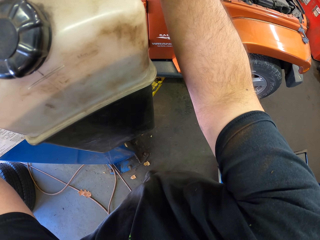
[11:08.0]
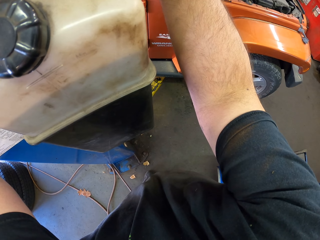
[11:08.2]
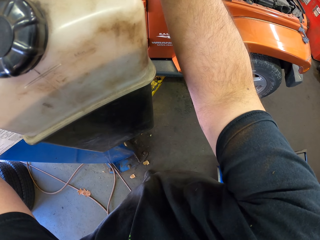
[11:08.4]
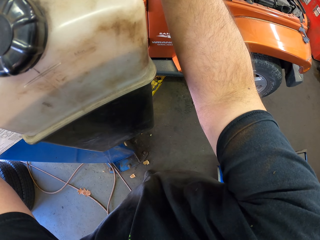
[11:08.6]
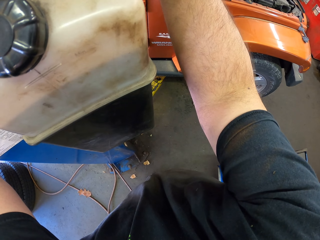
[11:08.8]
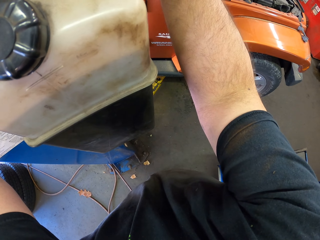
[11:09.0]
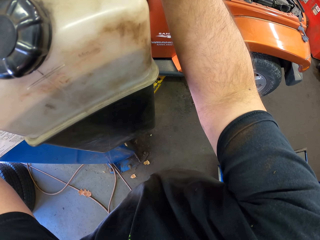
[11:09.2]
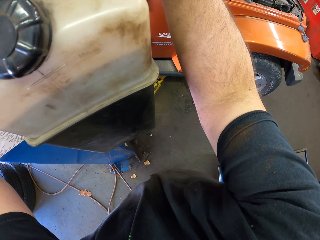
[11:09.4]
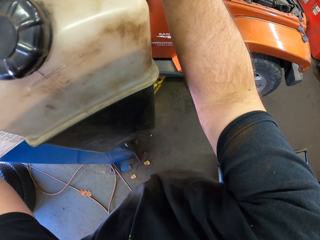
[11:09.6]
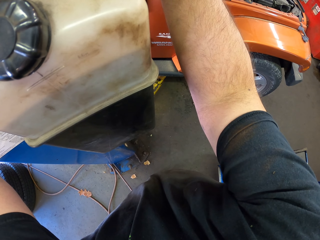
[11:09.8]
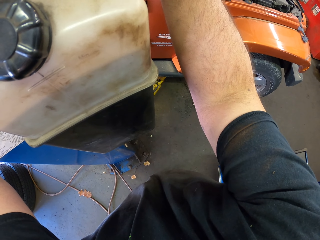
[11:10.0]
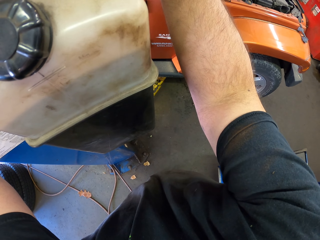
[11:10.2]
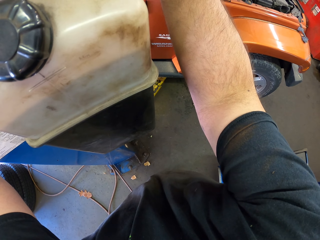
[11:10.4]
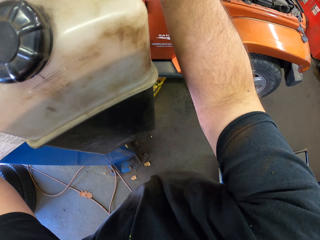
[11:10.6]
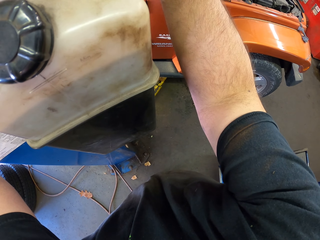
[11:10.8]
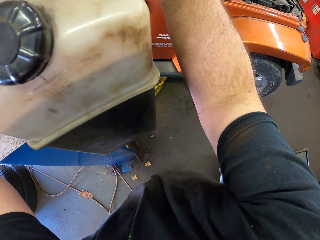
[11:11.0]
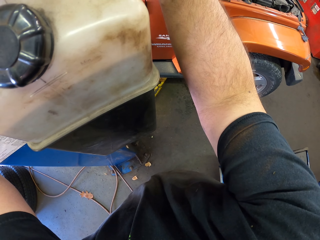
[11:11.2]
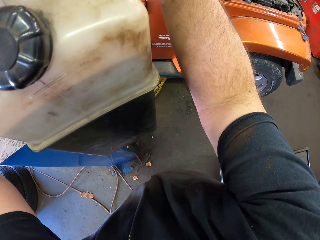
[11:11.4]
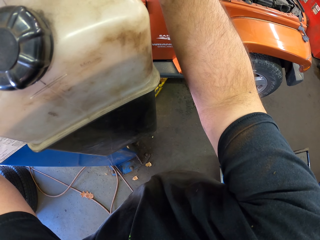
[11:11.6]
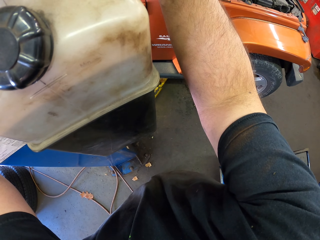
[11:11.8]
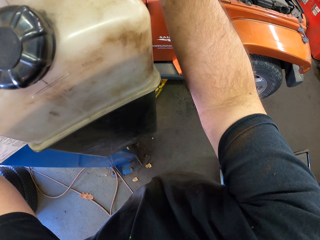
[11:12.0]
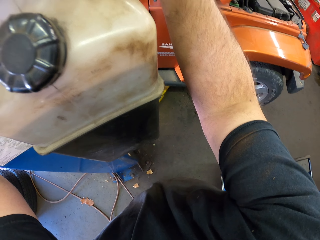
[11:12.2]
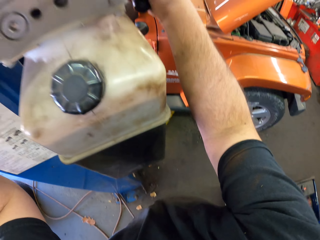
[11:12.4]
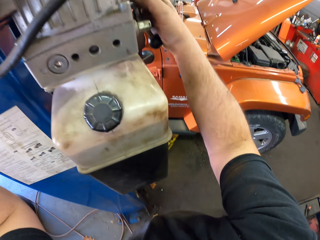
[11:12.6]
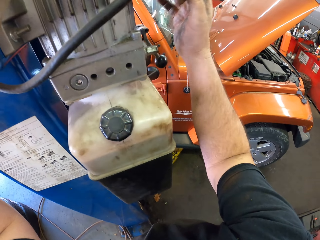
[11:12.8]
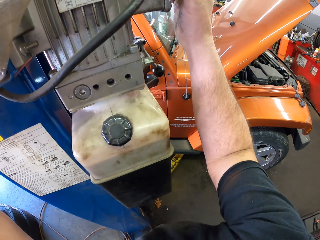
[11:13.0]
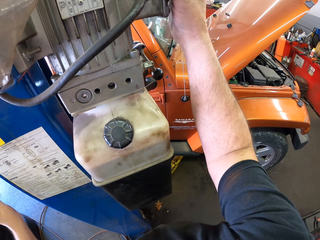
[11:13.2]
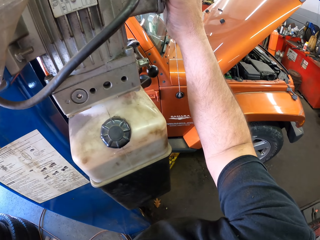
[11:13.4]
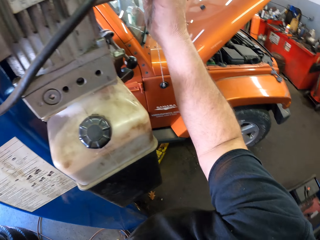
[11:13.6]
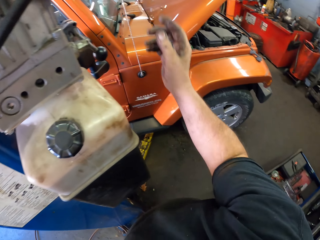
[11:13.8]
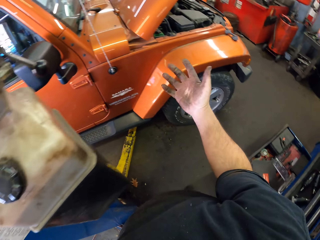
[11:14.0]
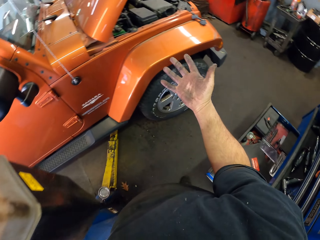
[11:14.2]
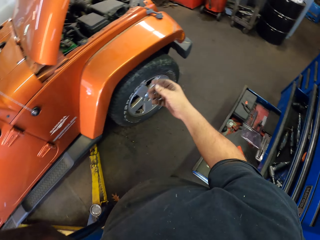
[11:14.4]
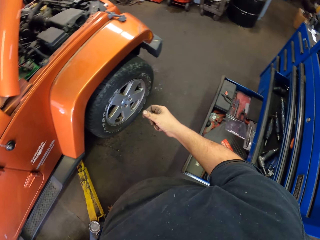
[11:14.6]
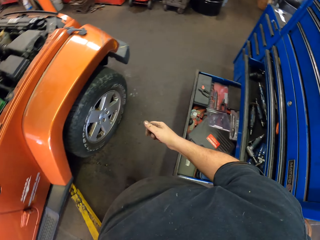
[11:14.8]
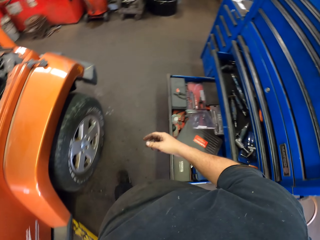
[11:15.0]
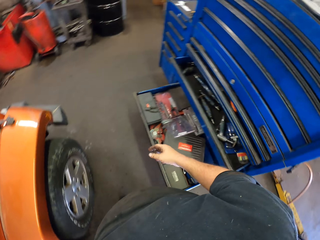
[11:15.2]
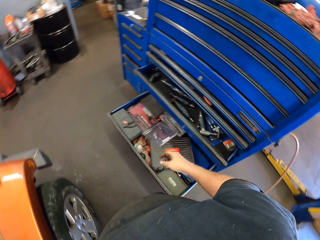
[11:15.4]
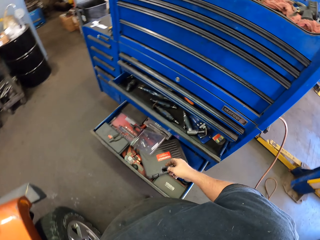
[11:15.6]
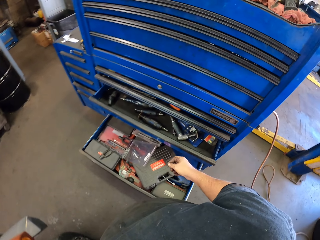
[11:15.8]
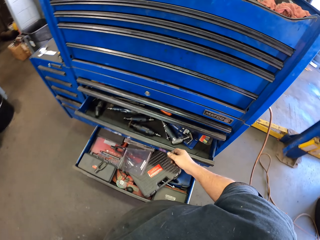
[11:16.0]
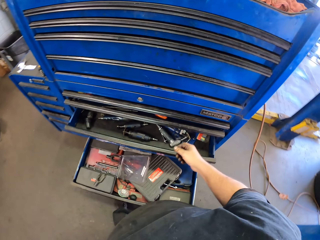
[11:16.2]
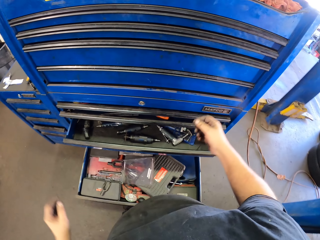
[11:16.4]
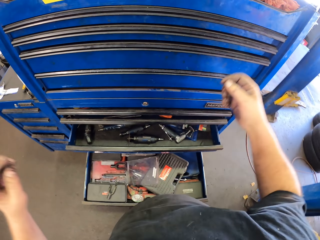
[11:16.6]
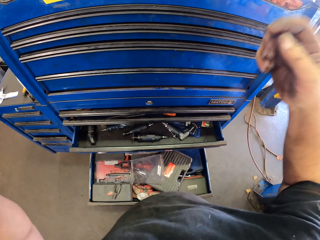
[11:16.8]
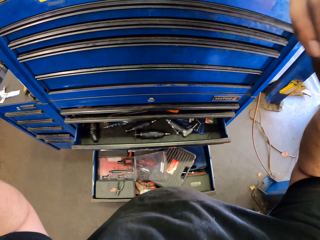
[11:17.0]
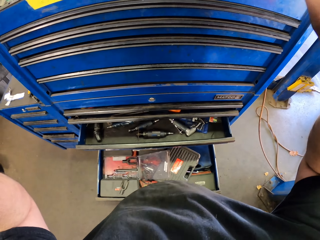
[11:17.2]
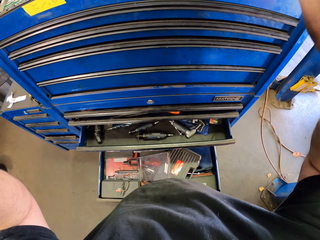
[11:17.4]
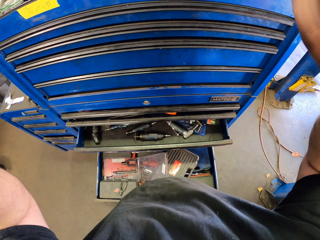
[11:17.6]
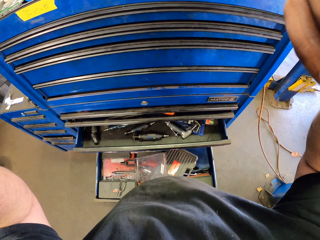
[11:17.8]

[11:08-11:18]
The camera wearer holds the vehicle stand. They stop holding the lever. They look at the hand. They walk in the garage. They fix the camera on the head.
